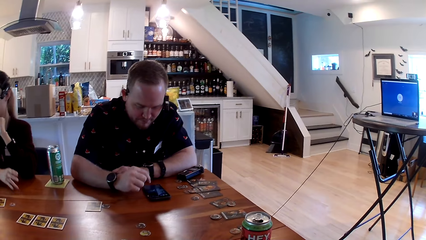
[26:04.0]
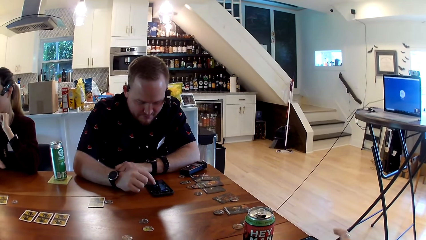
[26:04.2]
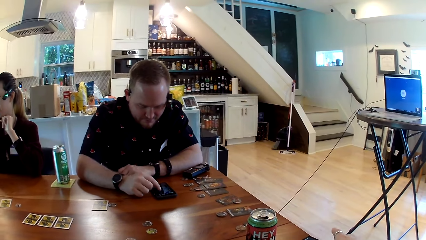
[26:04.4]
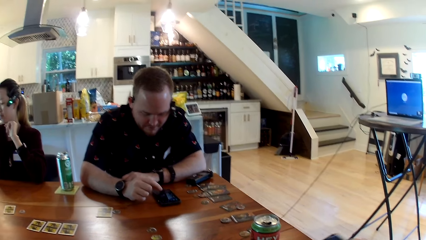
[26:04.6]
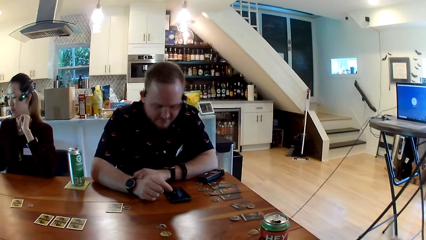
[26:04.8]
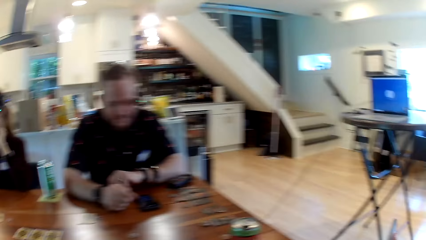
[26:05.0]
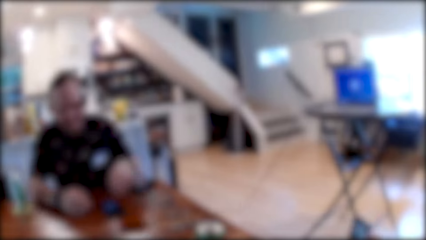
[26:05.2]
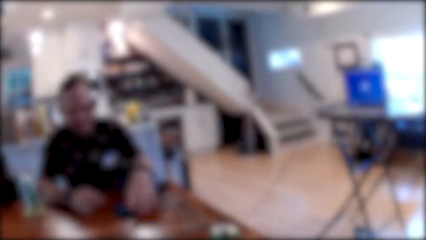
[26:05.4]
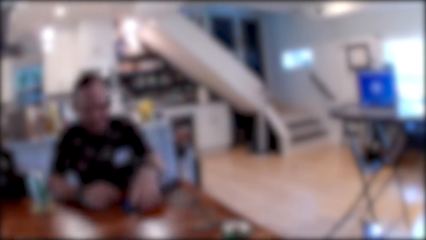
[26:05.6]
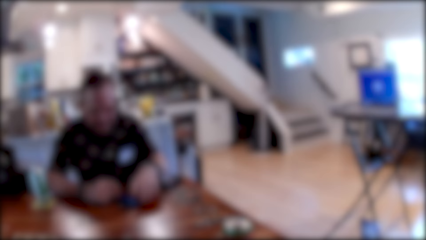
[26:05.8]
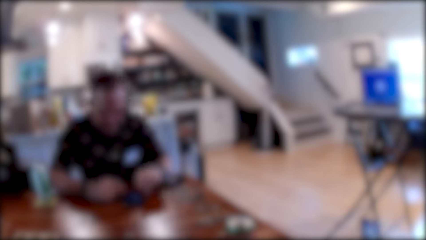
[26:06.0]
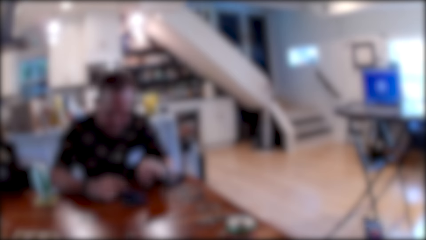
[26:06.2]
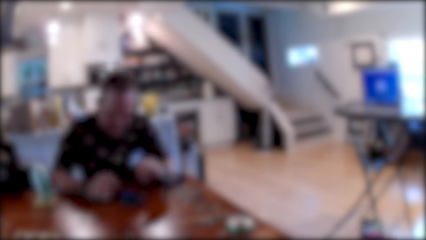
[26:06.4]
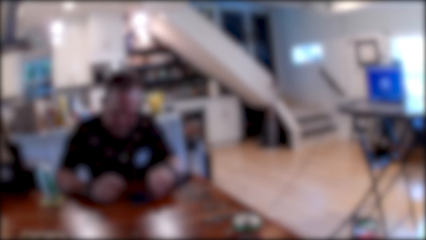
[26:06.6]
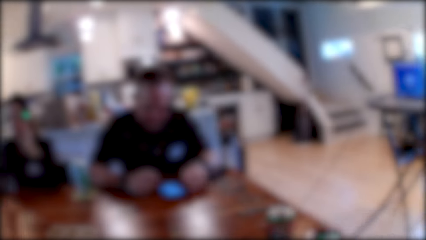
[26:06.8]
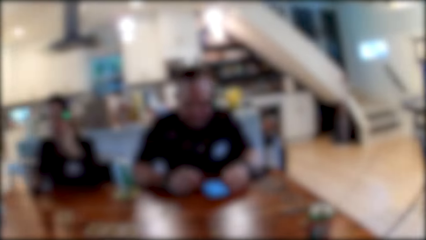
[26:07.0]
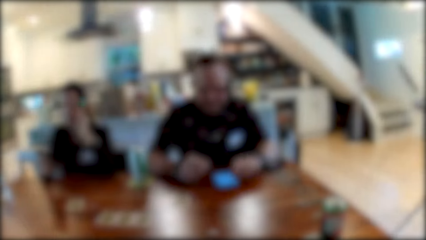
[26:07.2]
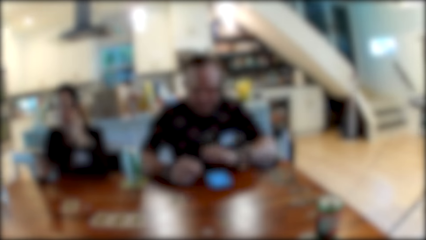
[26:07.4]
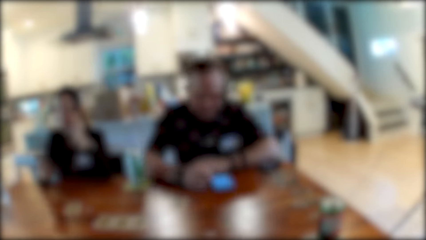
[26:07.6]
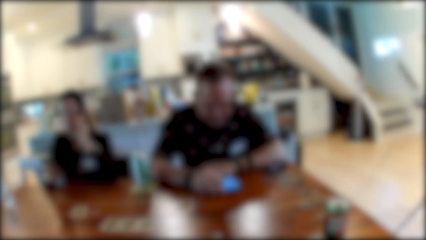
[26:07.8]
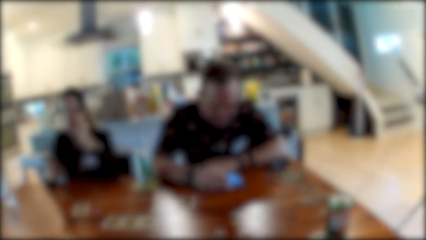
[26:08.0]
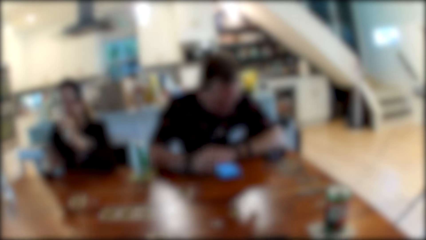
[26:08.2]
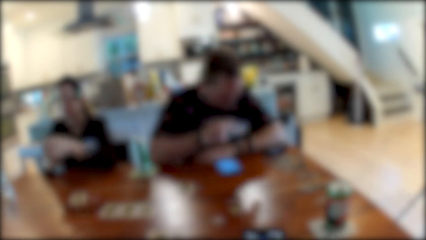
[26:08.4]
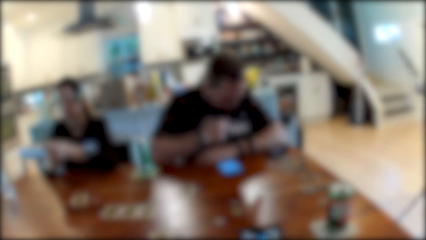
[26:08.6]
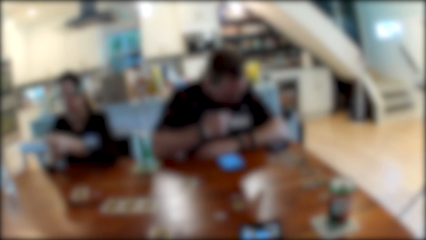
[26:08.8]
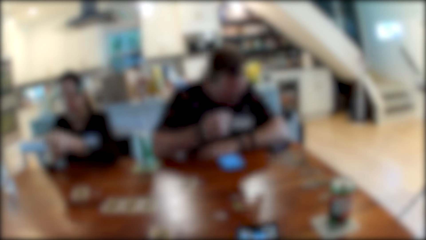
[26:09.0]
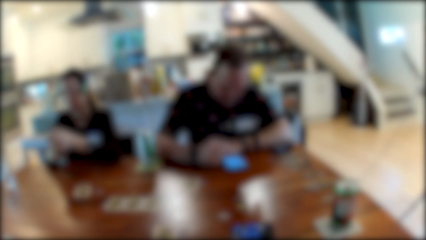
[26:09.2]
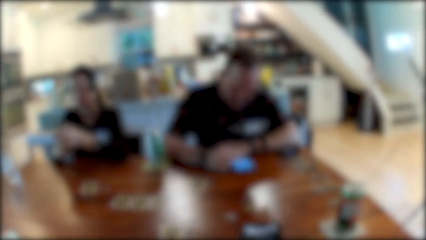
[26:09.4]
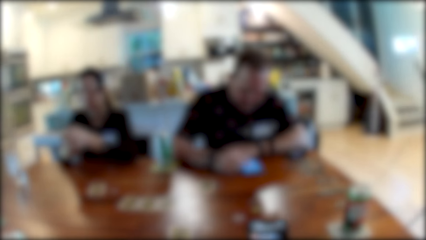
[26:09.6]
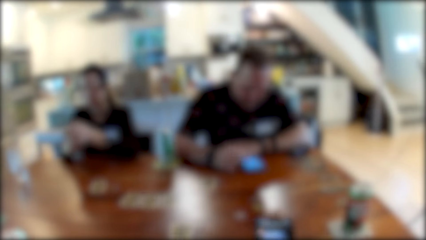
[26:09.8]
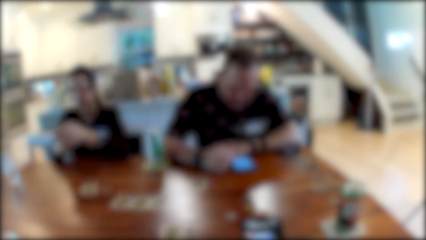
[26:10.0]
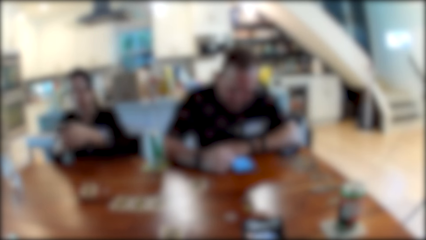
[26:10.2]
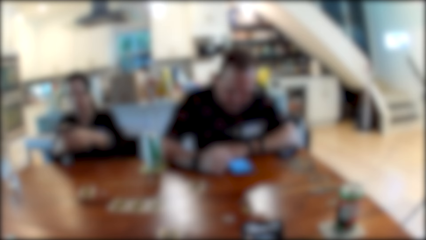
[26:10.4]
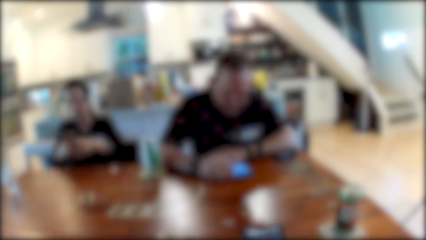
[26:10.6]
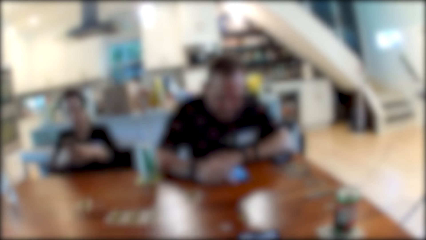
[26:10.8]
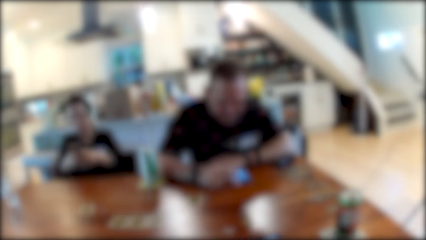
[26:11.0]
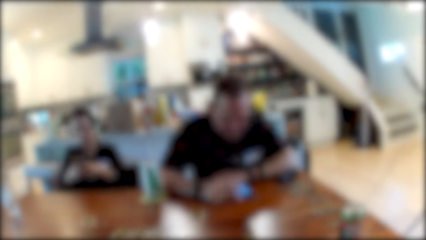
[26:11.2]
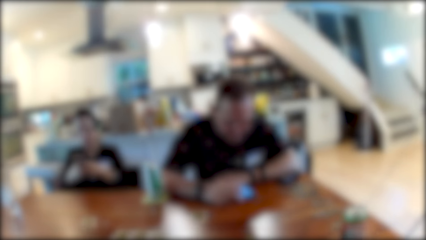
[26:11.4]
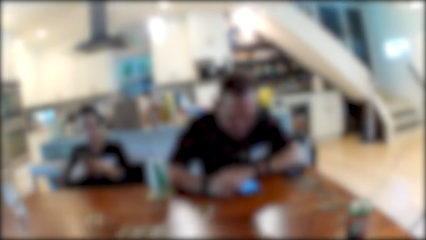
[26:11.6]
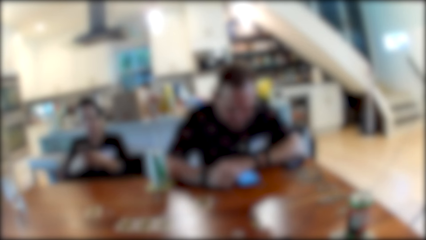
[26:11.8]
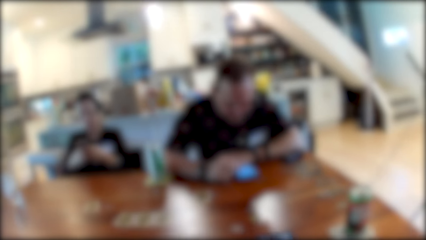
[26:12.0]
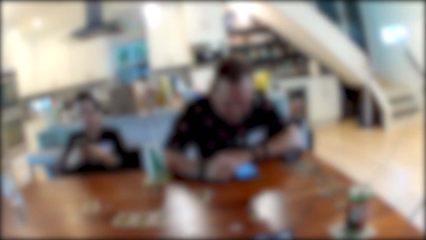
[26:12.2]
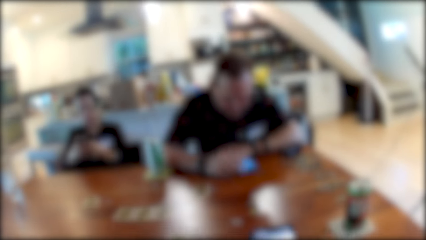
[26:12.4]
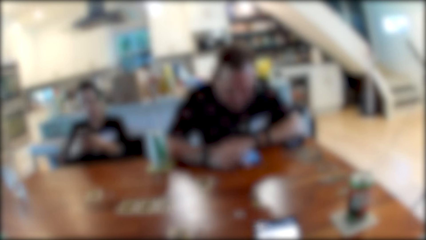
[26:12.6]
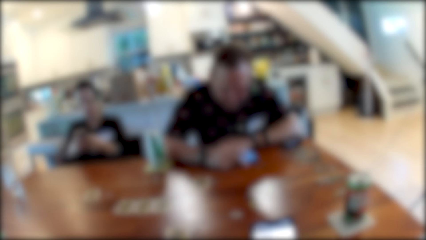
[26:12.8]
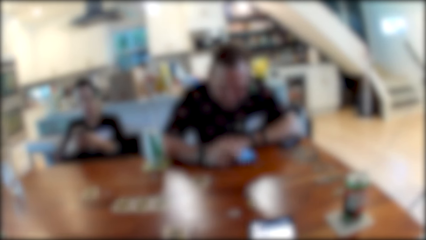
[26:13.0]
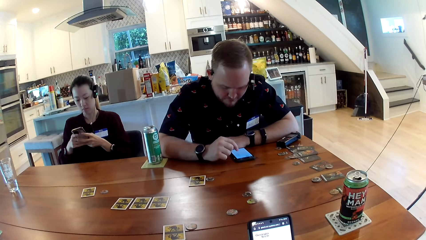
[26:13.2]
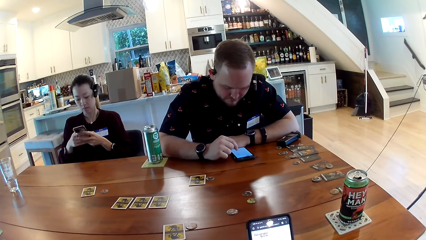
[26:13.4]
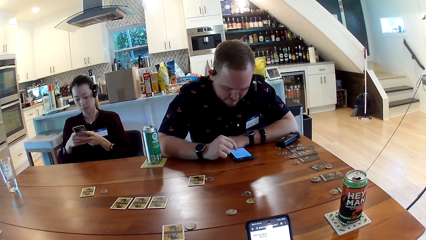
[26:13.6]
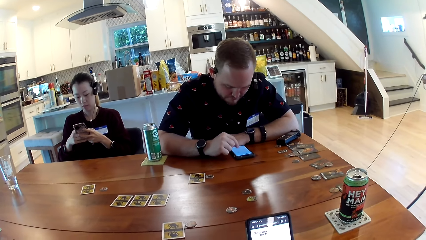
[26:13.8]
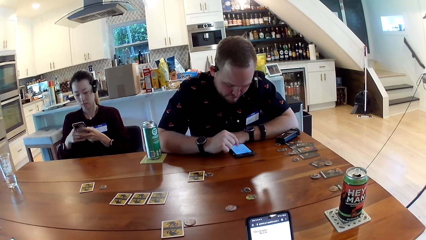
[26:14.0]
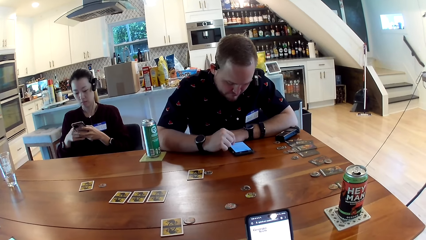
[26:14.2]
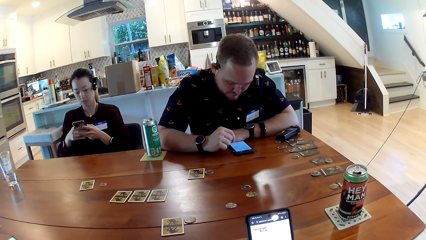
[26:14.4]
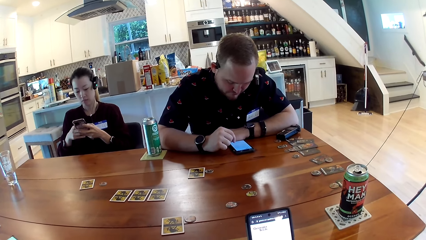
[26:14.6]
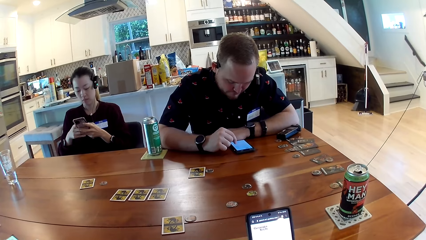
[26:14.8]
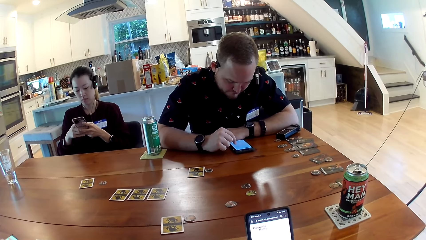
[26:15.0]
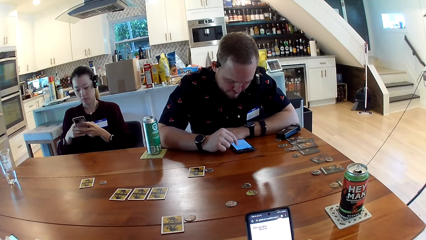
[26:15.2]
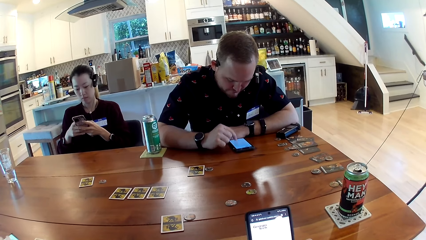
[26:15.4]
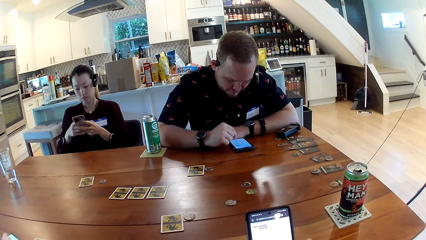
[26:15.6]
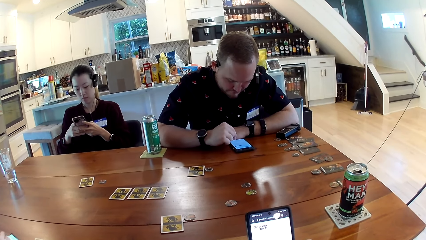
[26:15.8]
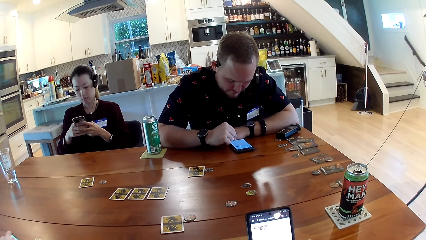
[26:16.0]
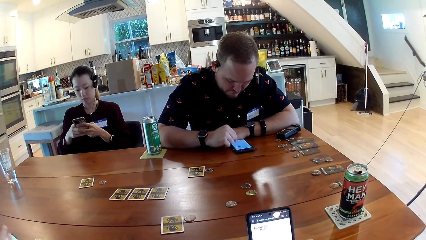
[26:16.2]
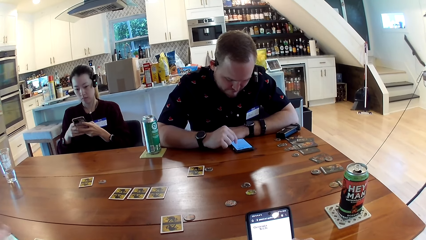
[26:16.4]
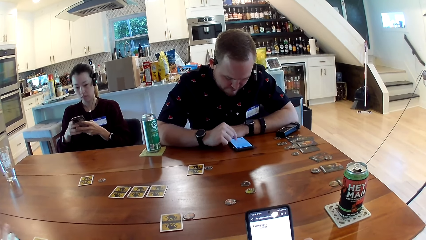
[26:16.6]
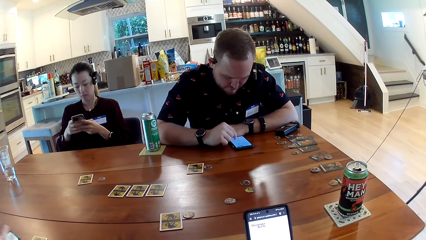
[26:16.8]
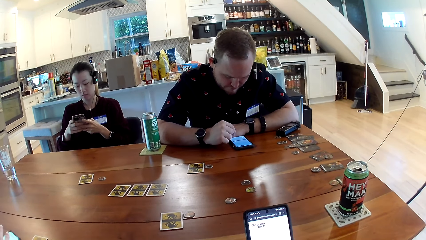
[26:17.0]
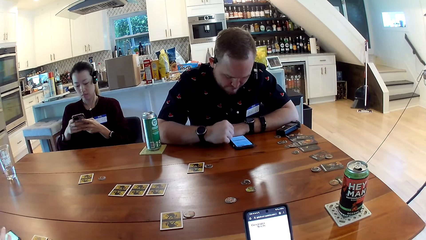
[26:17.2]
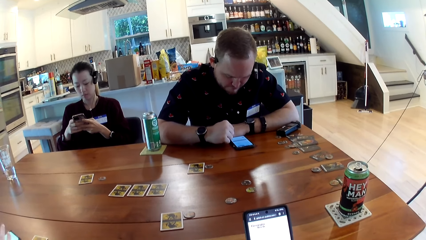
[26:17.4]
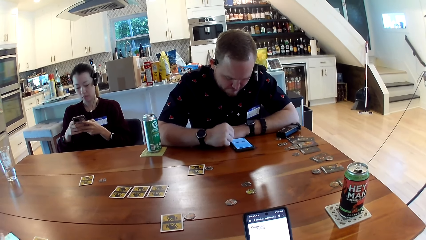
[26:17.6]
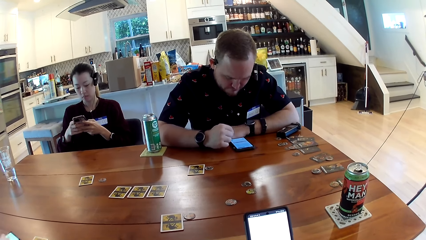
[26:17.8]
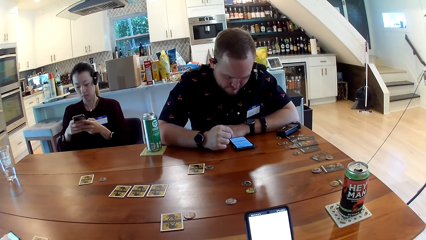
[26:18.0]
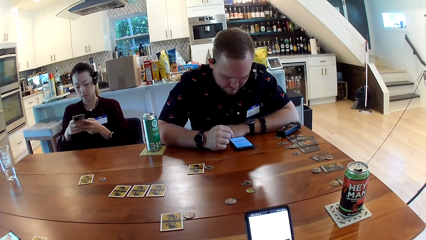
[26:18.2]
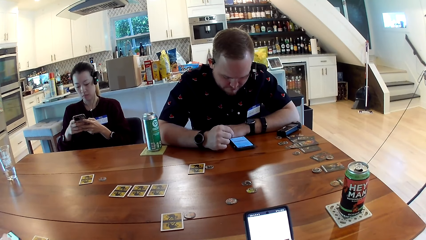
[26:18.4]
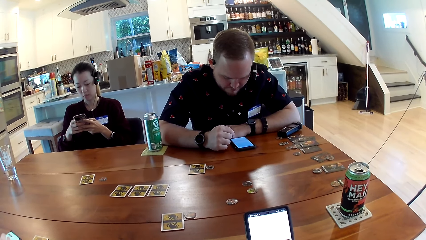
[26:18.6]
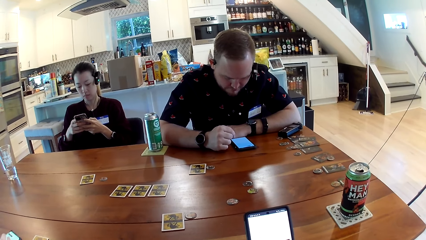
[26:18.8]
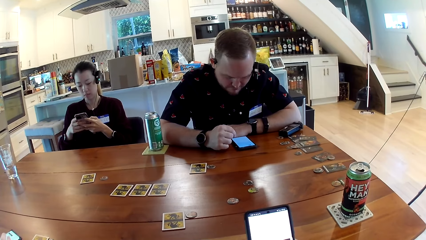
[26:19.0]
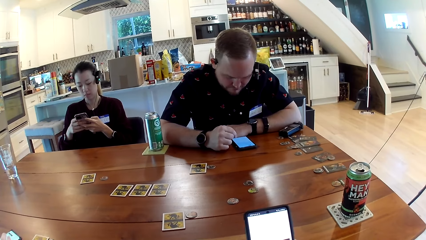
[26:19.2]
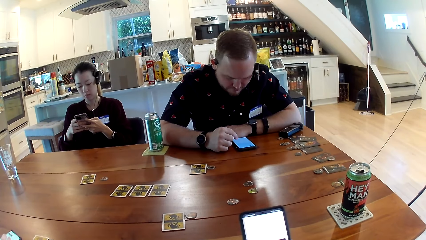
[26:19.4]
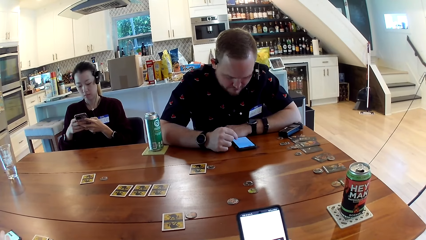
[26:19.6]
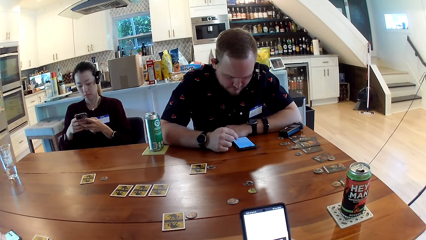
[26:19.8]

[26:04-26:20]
The camera wearer takes his phone from the table with his right hand. The man pulls his phone towards himself with his right hand. The man operates his phone on the table with his right hand. The woman operates her phone with both hands. The man touches a tag on his chest with his right hand. The camera wearer operates his phone with his right hand. The man operates his phone on the table with his right hand. The camera wearer operates the phone. Another woman operates her phone on the table with her right hand.
